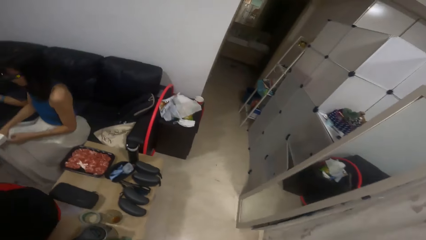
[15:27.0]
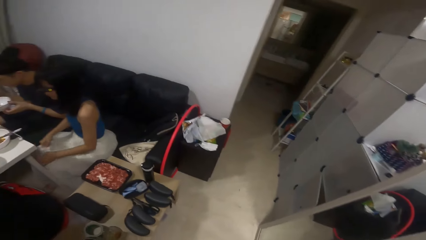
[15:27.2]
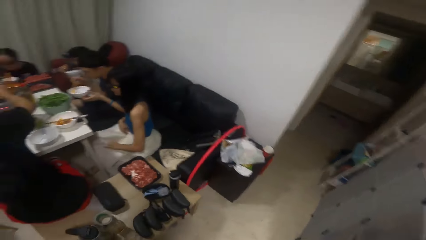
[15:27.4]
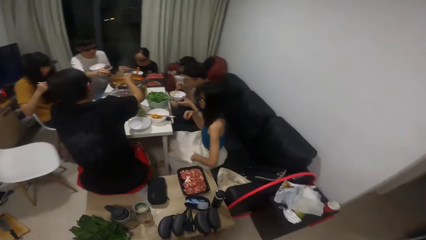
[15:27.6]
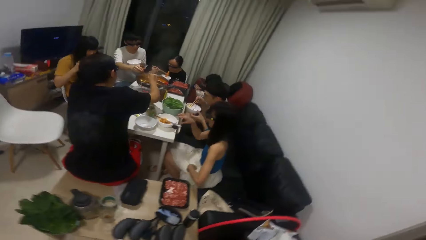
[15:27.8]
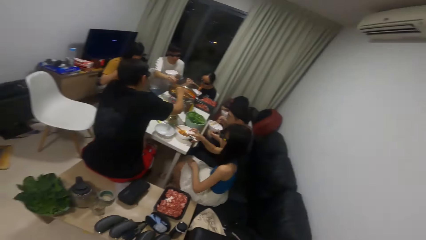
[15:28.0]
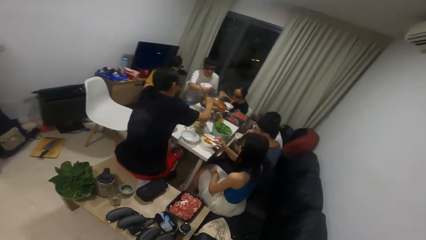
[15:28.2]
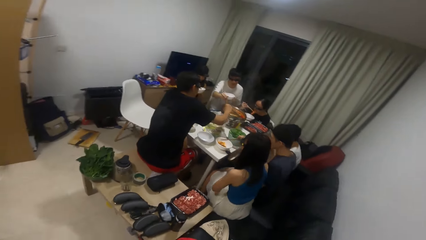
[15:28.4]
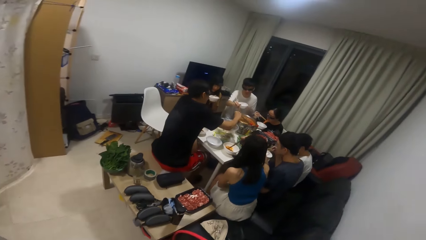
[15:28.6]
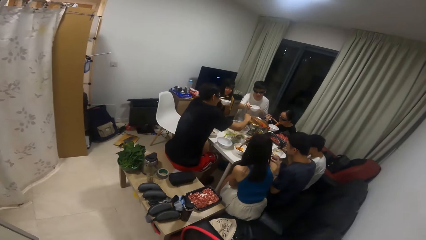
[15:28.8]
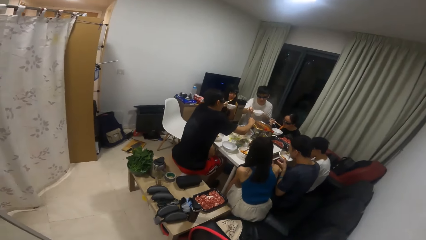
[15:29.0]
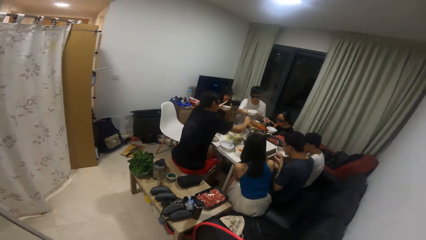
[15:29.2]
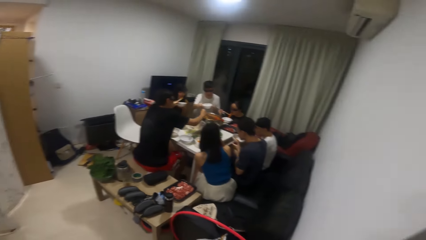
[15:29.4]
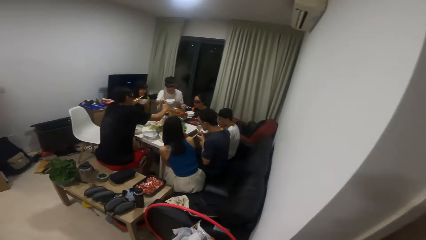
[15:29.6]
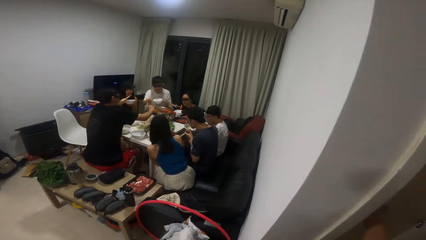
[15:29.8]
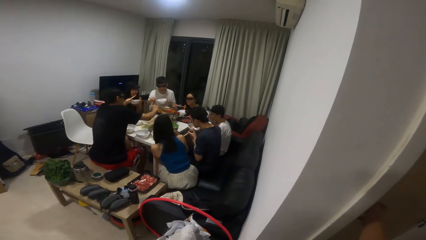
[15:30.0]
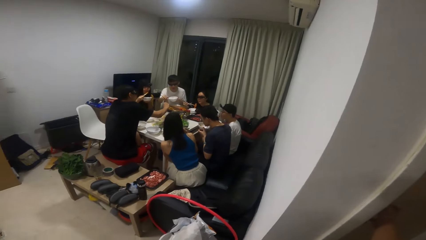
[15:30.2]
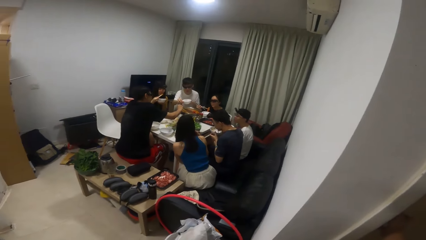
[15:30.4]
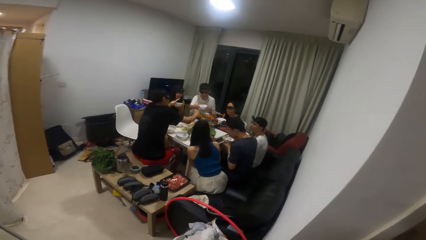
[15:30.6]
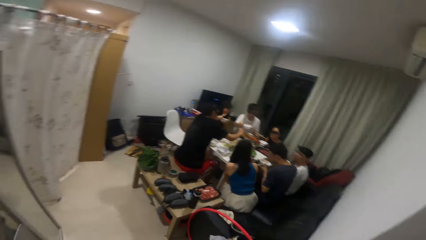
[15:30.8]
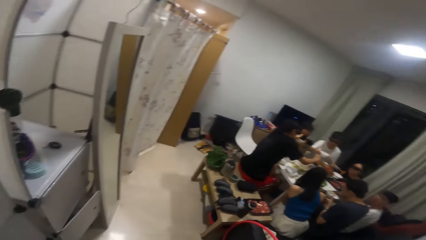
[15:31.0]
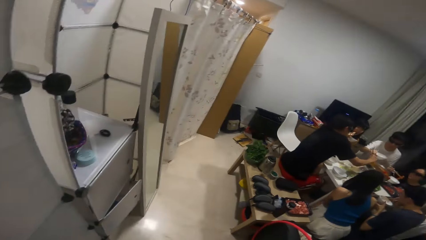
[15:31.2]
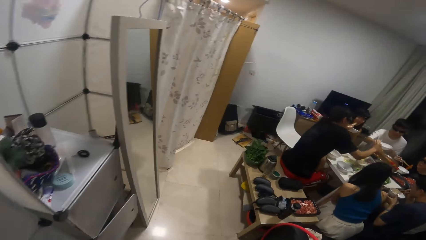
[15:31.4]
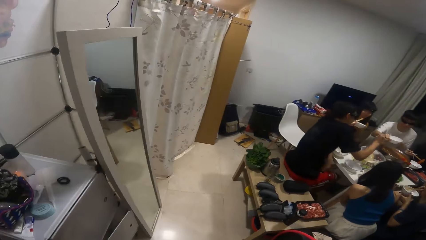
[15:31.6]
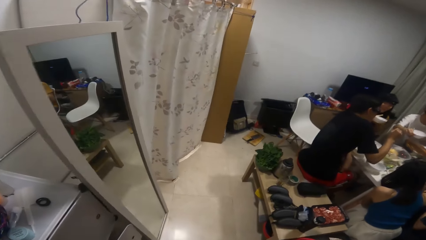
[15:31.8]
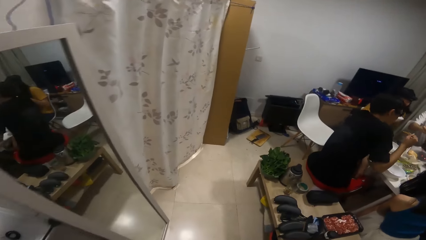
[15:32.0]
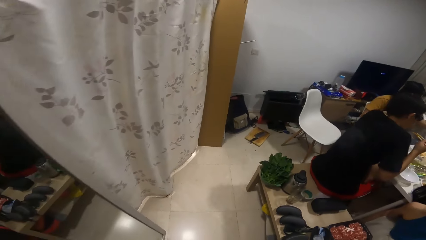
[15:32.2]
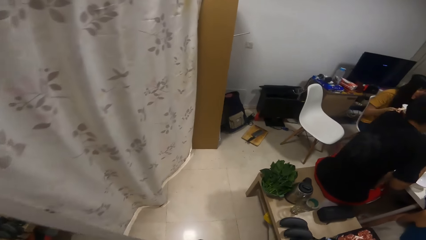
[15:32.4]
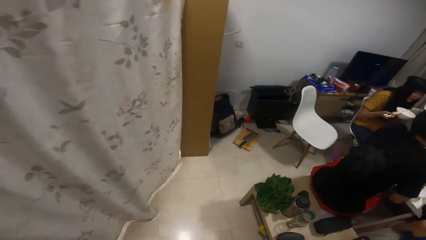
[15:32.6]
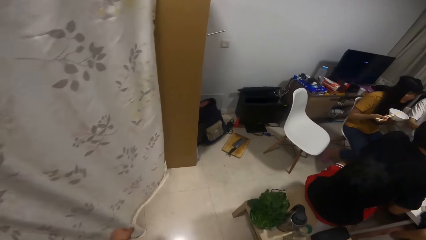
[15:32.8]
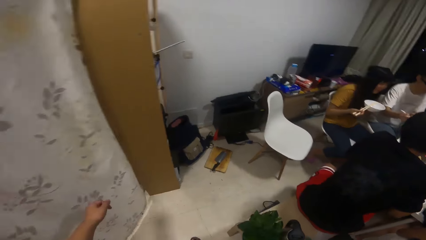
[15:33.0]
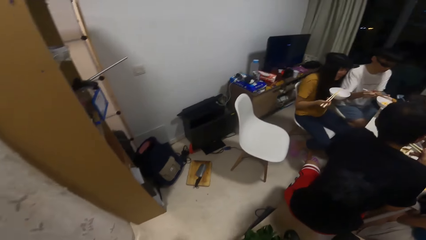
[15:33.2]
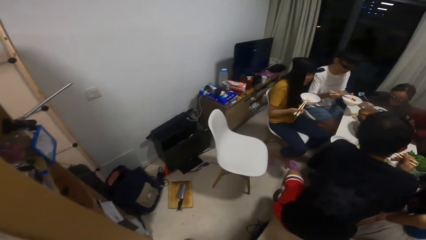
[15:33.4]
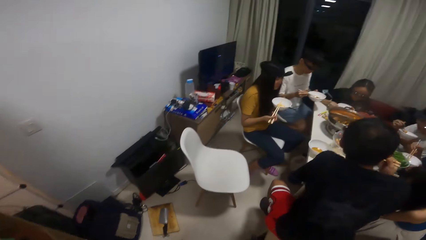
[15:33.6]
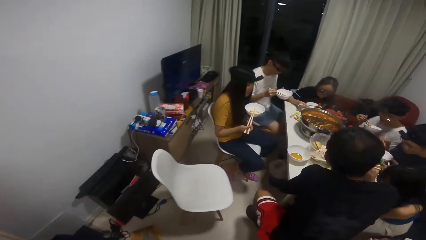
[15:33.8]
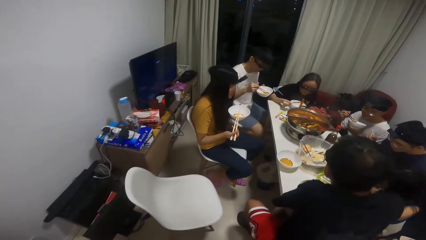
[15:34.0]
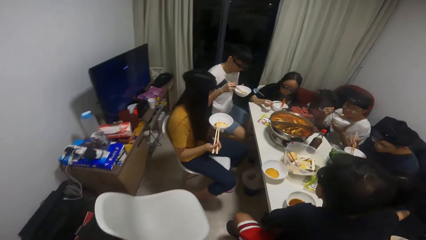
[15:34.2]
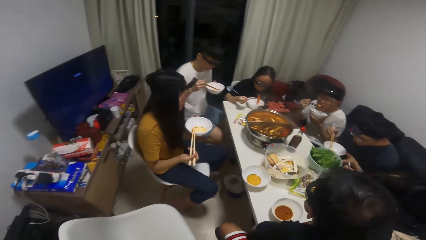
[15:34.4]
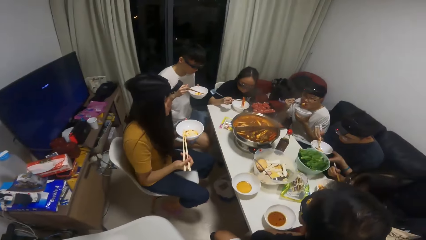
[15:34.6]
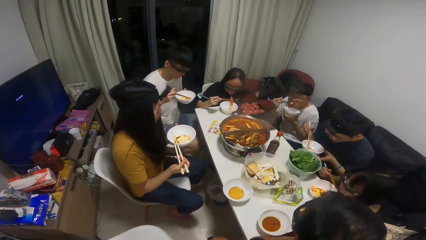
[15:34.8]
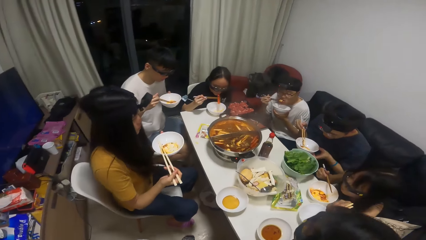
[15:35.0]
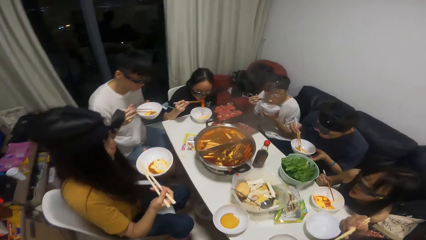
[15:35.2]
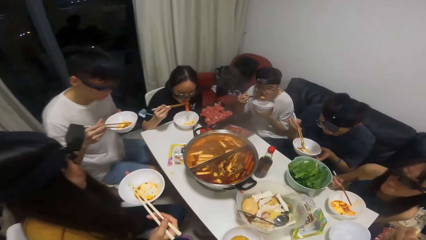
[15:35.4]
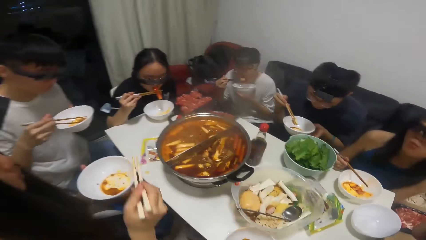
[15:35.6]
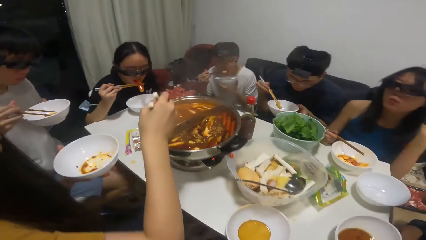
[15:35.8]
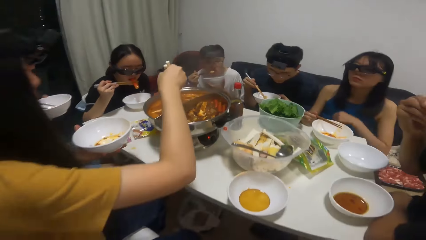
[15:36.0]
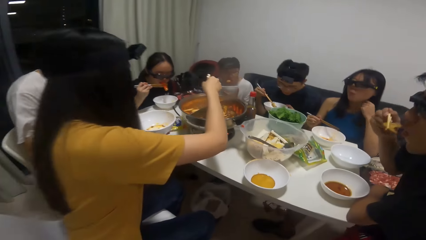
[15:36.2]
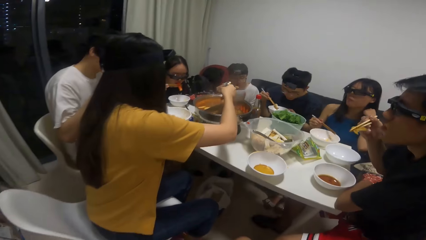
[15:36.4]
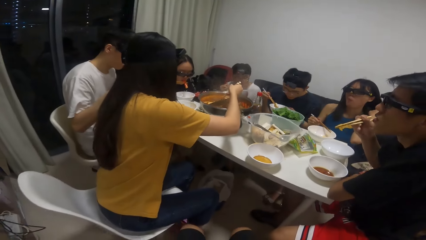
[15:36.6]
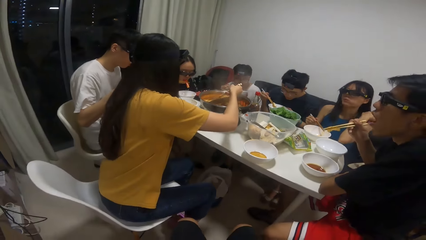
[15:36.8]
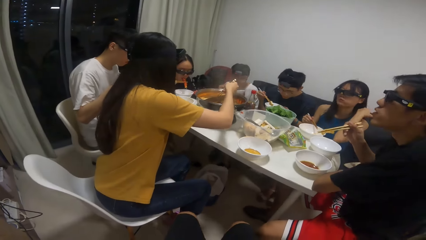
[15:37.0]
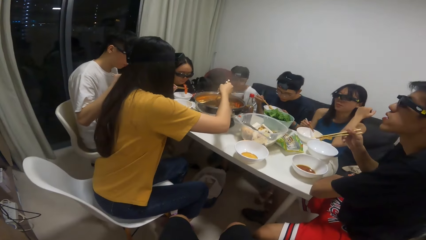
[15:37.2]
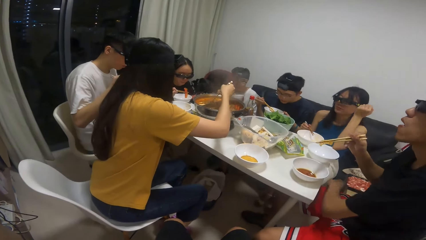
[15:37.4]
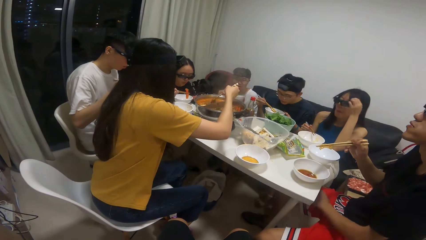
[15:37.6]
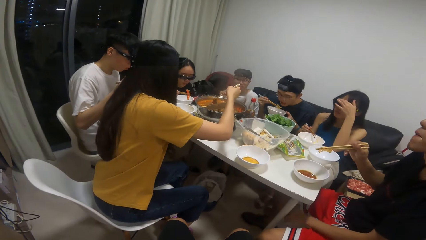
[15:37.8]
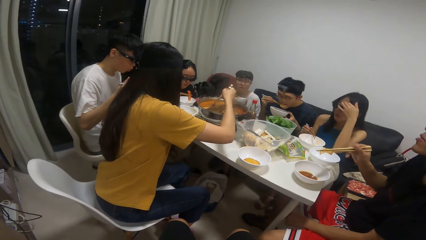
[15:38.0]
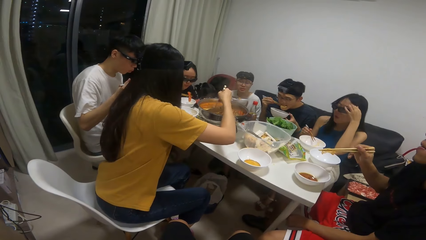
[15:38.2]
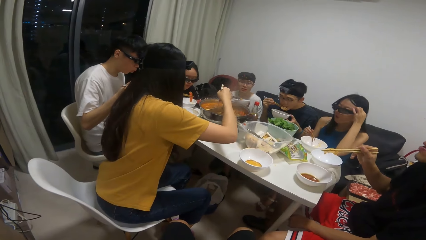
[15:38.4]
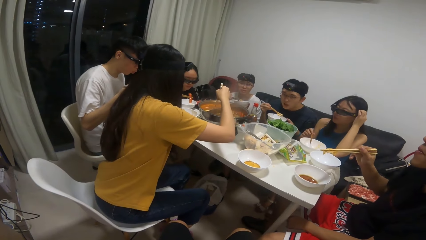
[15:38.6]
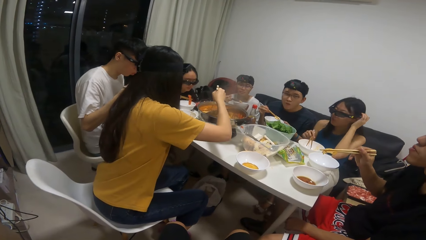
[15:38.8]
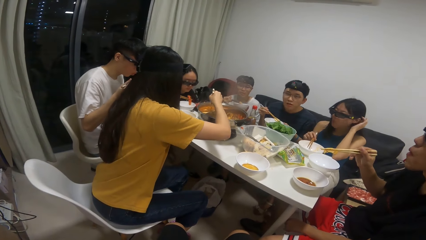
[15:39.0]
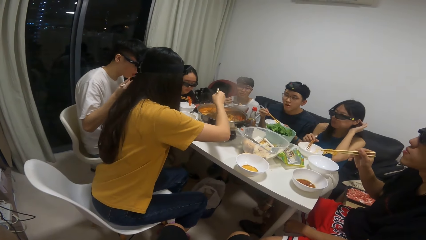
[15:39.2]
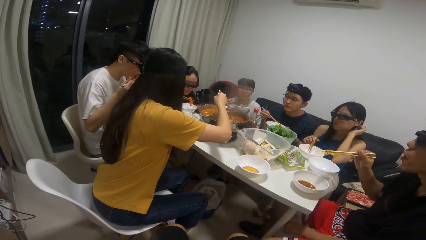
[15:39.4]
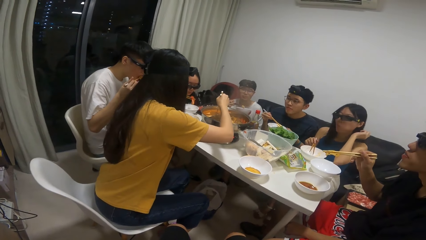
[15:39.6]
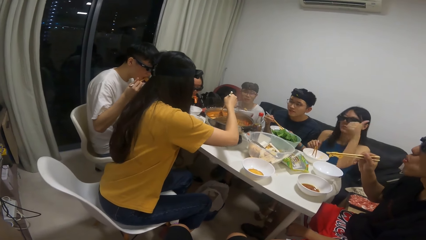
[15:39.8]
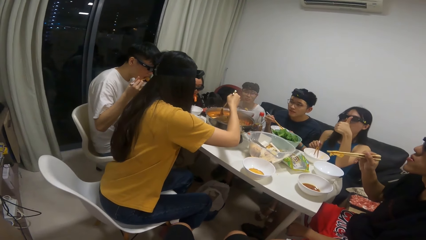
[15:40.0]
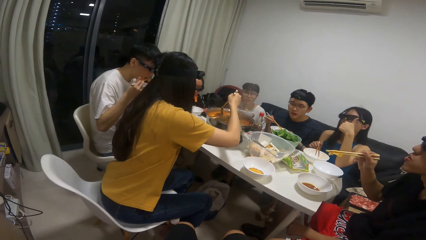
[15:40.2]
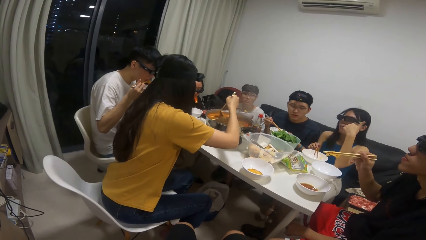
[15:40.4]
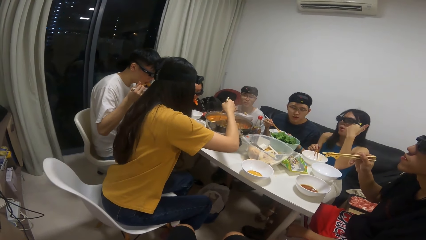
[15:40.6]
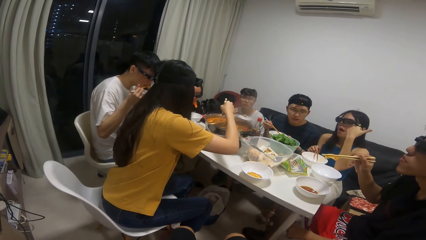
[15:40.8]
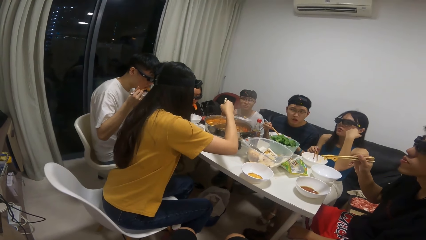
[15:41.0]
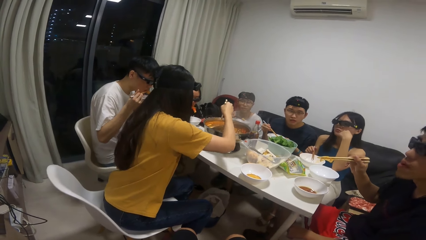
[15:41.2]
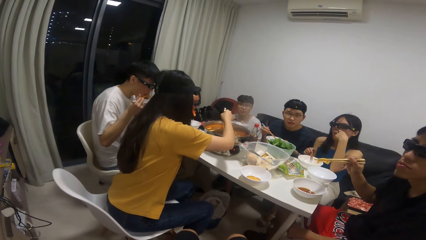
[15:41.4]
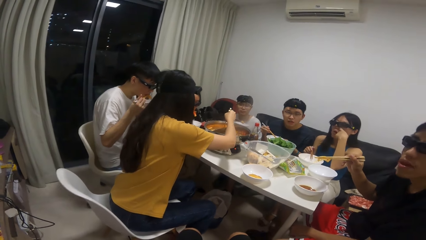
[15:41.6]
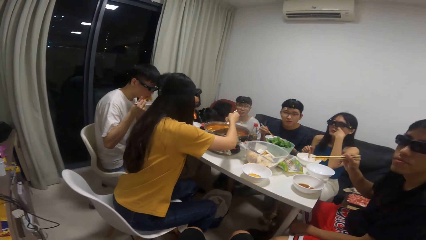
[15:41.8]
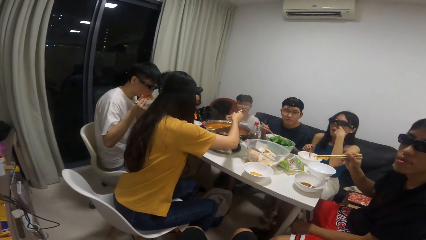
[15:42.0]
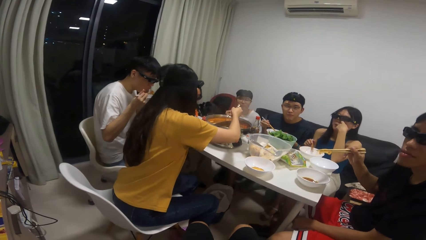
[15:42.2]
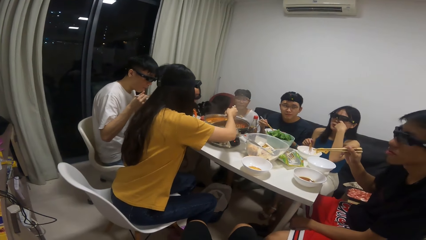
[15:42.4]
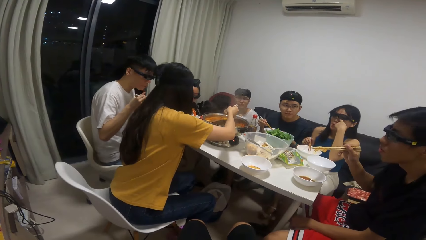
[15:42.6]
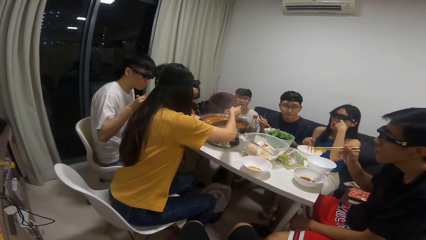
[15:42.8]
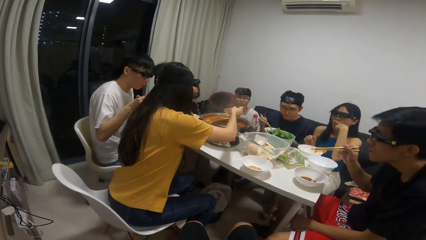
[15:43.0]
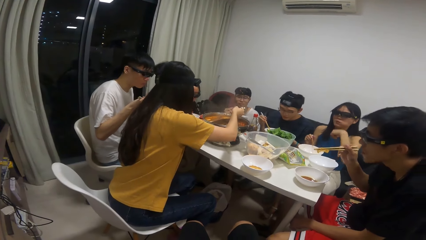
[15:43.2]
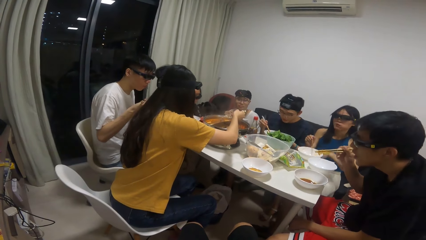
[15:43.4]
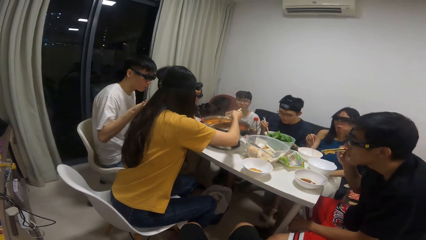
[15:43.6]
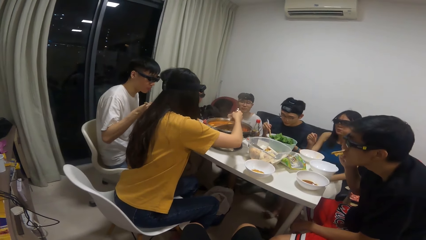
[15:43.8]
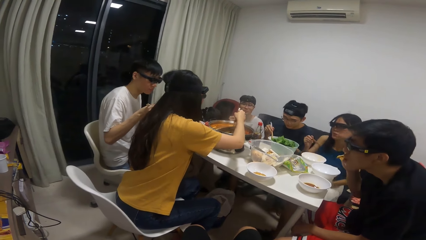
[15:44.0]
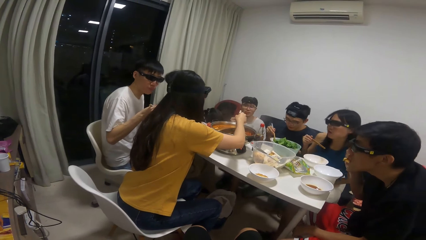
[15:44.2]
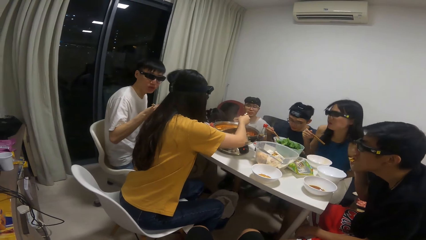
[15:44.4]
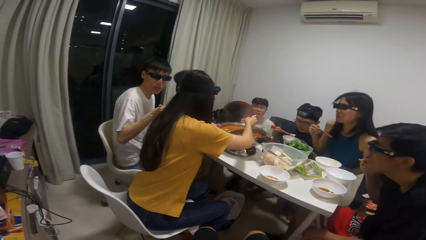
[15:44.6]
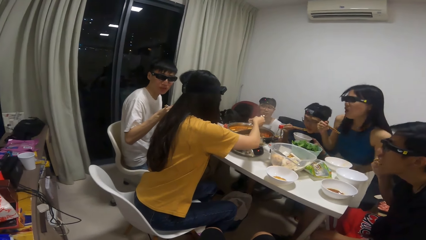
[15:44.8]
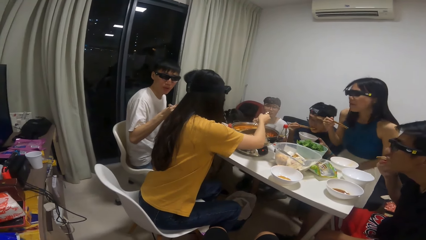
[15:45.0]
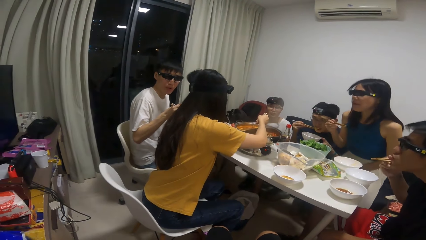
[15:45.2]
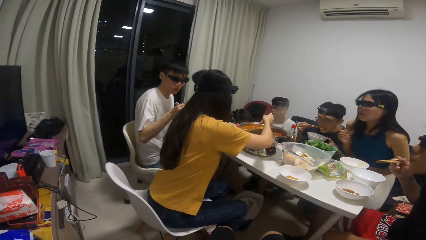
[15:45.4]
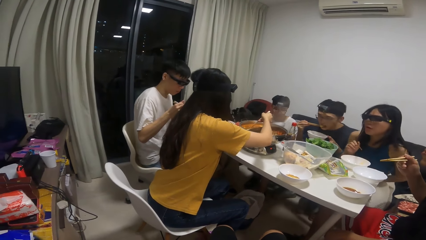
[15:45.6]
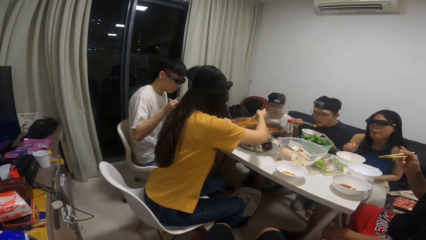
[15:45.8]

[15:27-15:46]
The camera wearer walks around. A woman takes the chopsticks from the plate on the table. Another woman eats the food from the plate with the chopstick. A man eats the food from the plate with the chopstick. The camera wearer looks around and walks into the room. Another man eats the food from the plate with the chopstick. The second woman eats the food from the plate with the chopstick. A third man eats the food from the plate with the chopstick. The camera wearer talks to a person.
